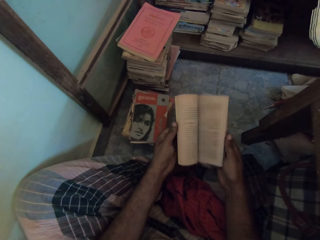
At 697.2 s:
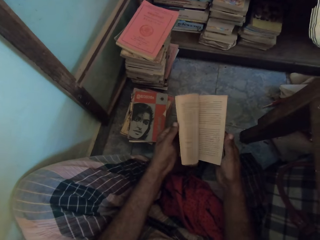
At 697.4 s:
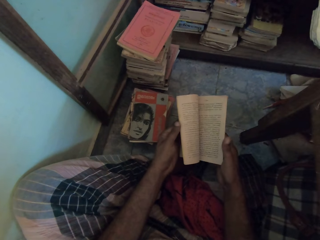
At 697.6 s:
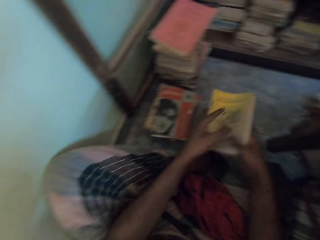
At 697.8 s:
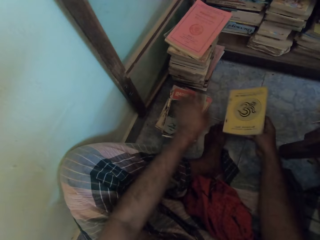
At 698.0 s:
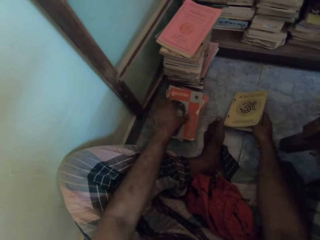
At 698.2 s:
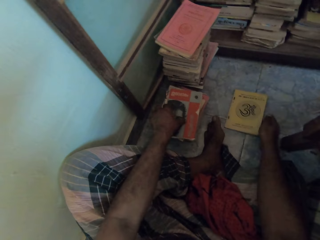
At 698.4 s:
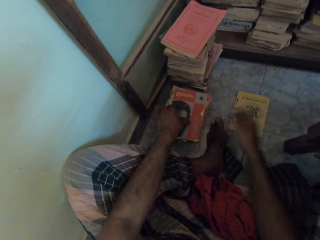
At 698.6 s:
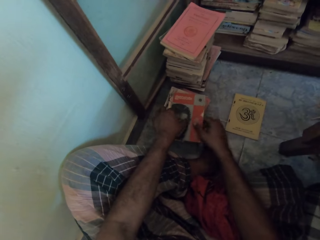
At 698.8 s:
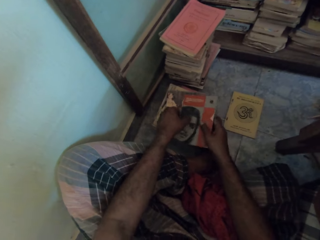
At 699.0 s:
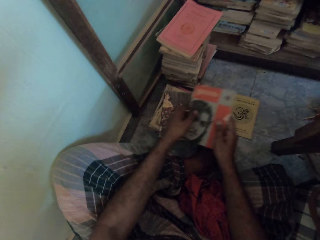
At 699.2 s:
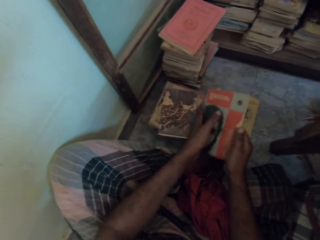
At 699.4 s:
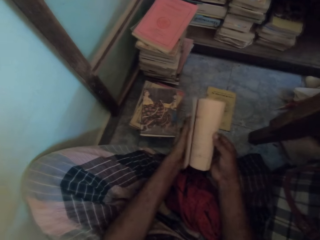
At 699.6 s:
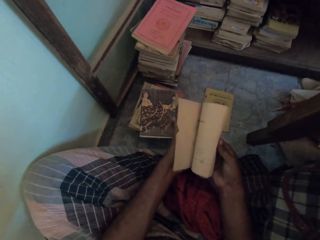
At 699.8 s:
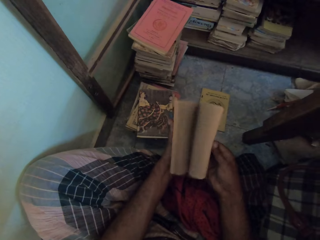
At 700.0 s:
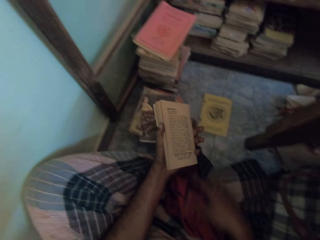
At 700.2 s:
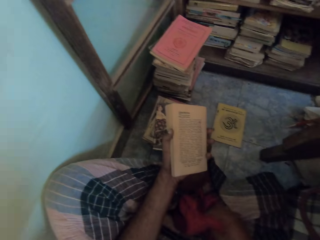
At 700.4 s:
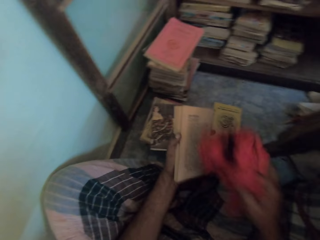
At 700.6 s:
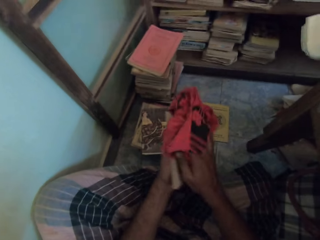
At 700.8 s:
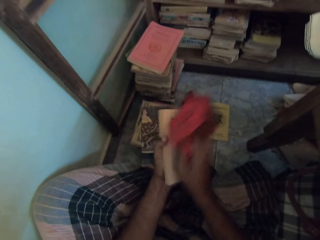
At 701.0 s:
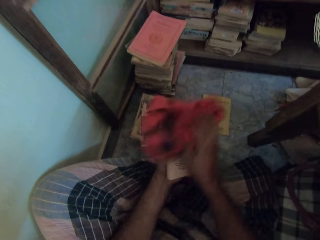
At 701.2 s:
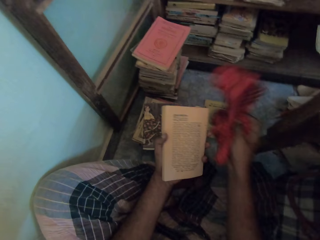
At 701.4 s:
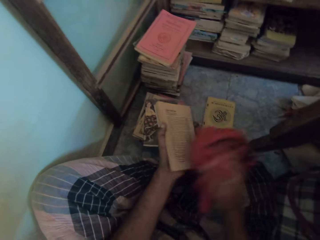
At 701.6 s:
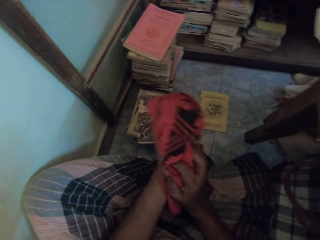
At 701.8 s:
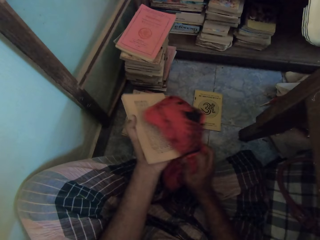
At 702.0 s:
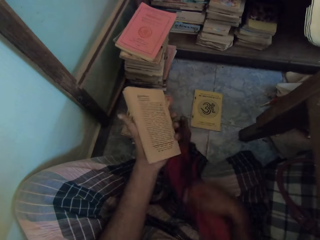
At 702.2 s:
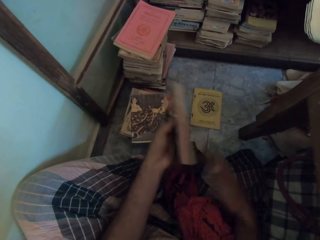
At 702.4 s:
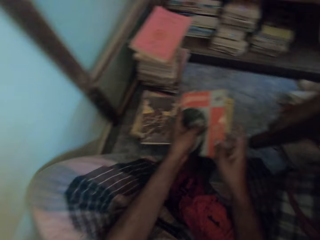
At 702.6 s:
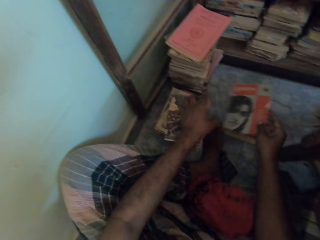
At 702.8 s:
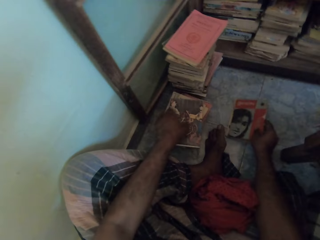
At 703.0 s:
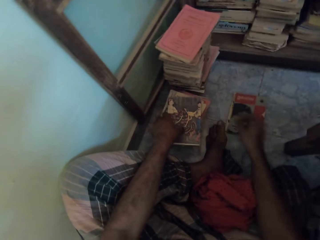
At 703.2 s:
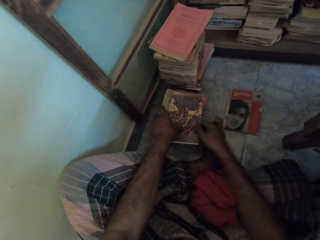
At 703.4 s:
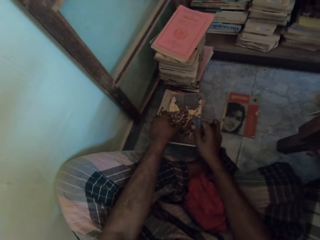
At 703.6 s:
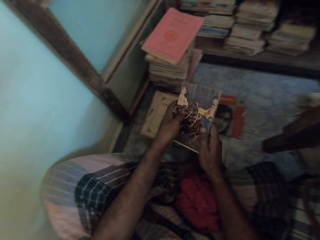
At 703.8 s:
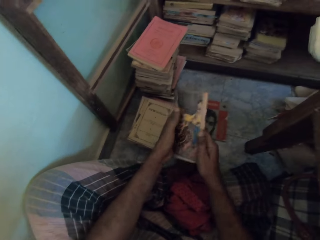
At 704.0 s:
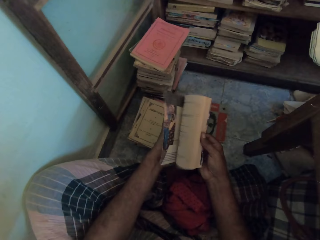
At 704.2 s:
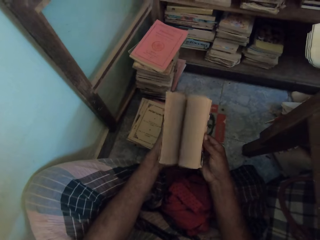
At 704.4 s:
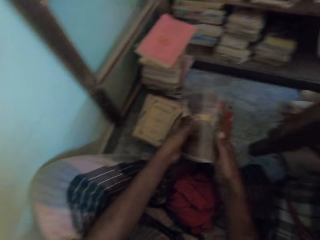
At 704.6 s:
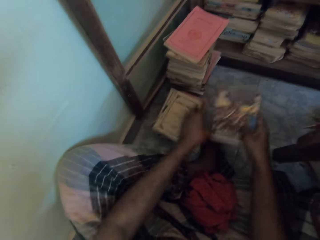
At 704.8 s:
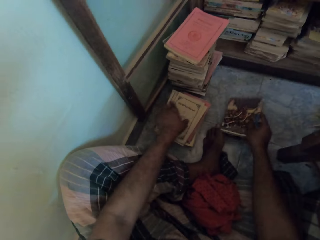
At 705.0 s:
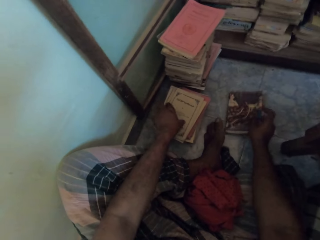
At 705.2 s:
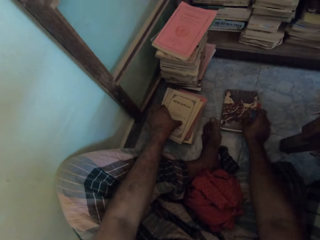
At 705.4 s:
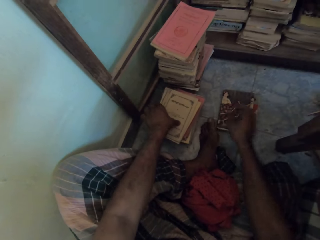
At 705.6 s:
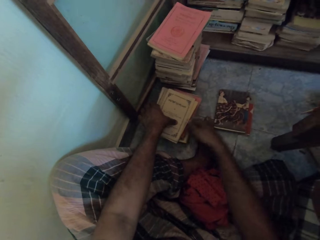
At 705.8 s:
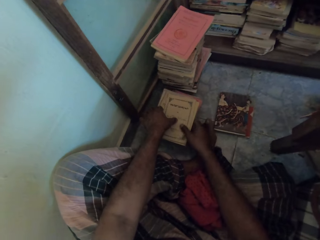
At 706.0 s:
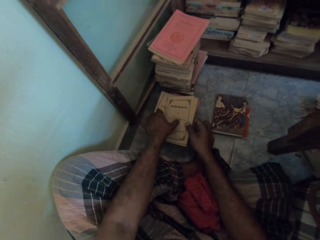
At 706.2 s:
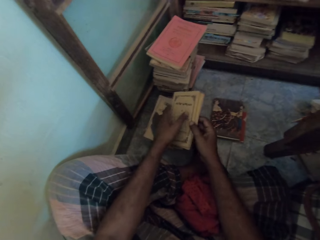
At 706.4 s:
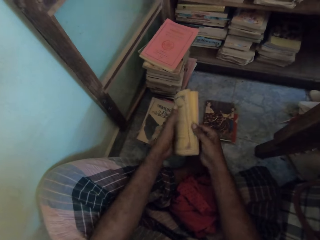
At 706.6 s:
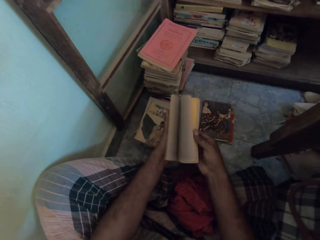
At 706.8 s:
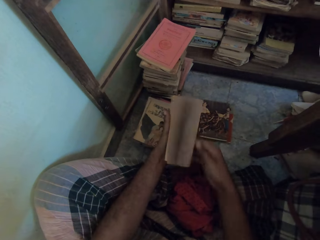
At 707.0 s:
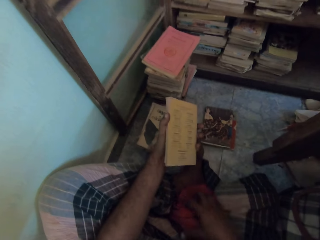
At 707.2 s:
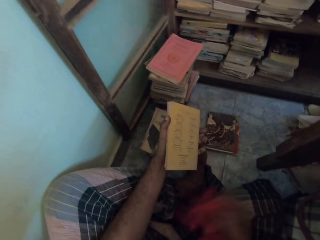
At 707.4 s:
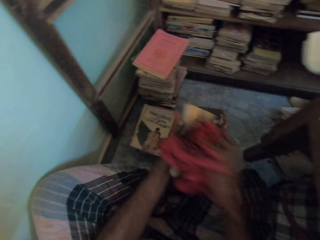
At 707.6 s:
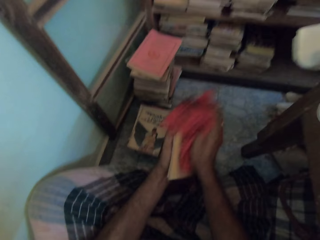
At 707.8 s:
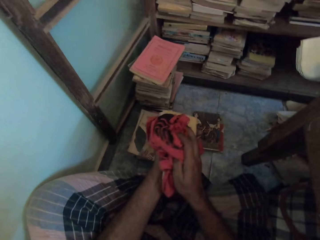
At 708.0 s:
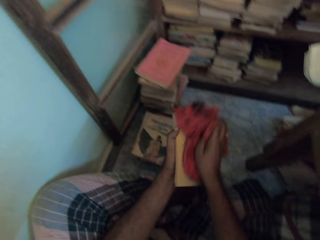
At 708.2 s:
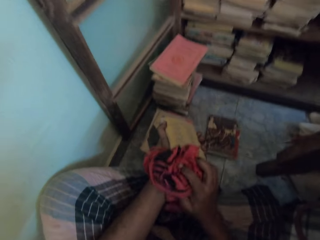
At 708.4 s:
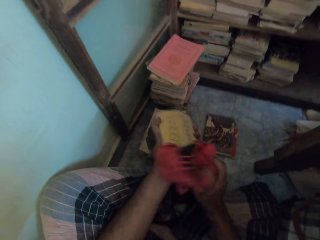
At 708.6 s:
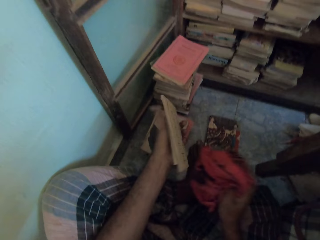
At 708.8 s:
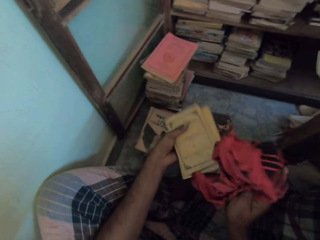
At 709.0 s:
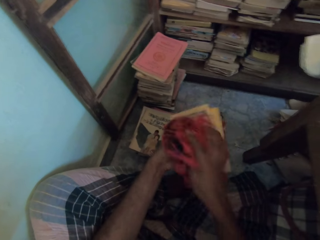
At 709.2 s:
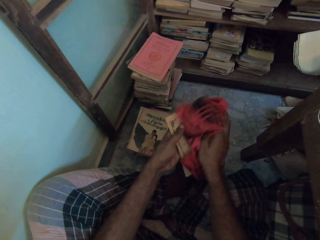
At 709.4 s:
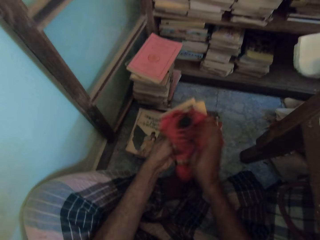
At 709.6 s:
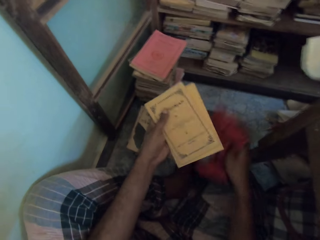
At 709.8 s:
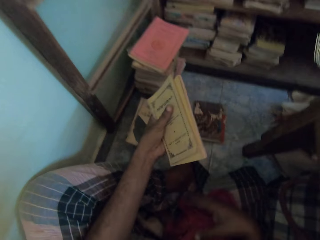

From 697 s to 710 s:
The camera wearer flips the pages of the book with his left hand. He puts the book on the floor with his right hand. He picks up a book from the stack of books on the floor with both hands. He flips the pages of the book with his right hand. He picks up the cloth from the floor with his right hand and cleans the book with the cloth in his right hand. He drops the cloth on the floor with his right hand. He puts the book on the book on the floor with his right hand. He picks up a book from the stack of books on the floor with both hands. He flips the pages of the book with his right hand. He puts the book on the books on the floor with his right hand. He holds a book on the stack of books with his left hand. He picks up books from the stack of books on the floor with both hands. He flips the pages of the books with his right hand. He picks up the cloth from the floor with his right hand and cleans the books with the cloth in his right hand.

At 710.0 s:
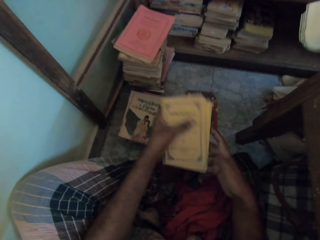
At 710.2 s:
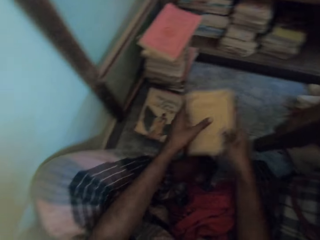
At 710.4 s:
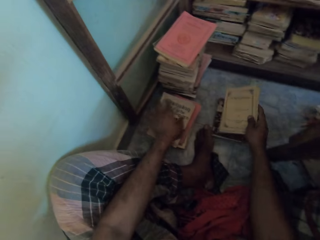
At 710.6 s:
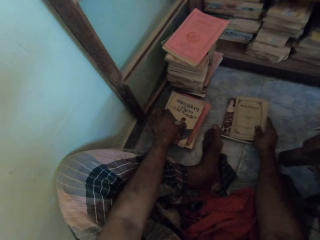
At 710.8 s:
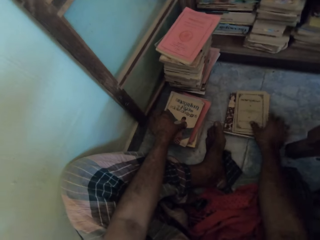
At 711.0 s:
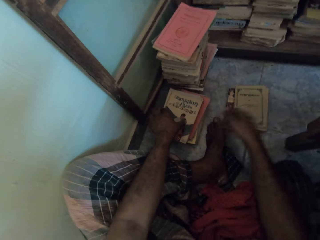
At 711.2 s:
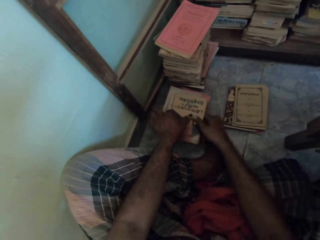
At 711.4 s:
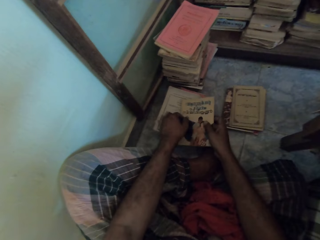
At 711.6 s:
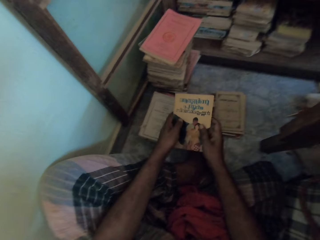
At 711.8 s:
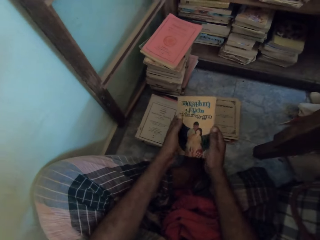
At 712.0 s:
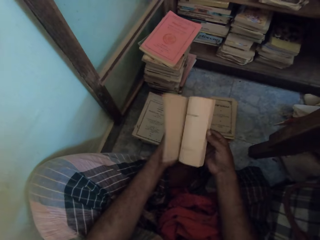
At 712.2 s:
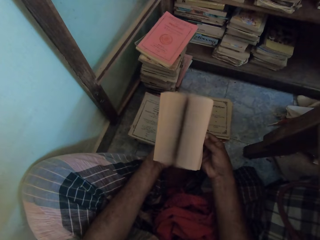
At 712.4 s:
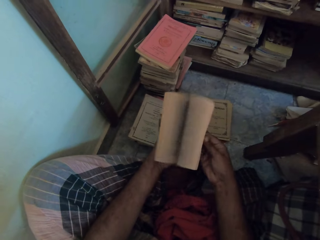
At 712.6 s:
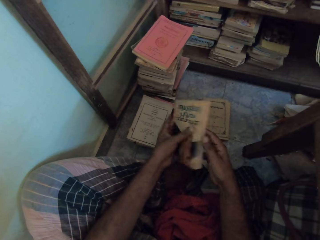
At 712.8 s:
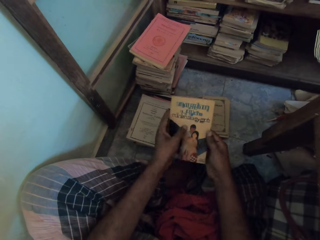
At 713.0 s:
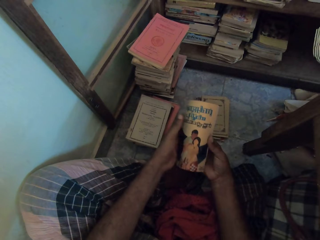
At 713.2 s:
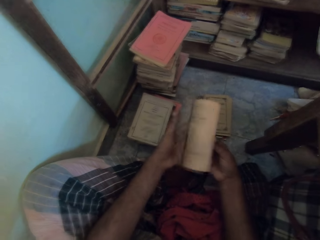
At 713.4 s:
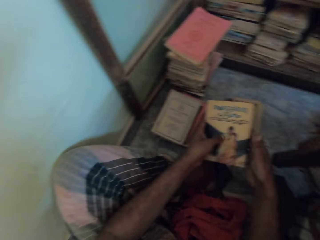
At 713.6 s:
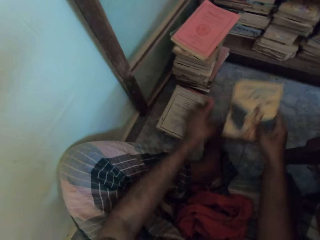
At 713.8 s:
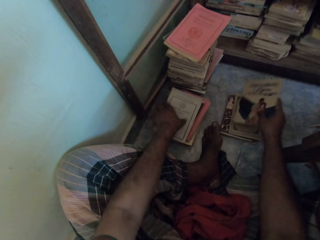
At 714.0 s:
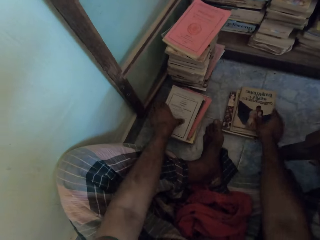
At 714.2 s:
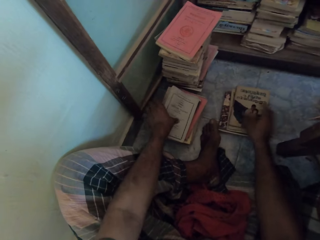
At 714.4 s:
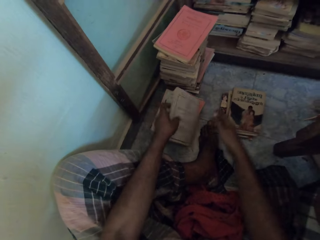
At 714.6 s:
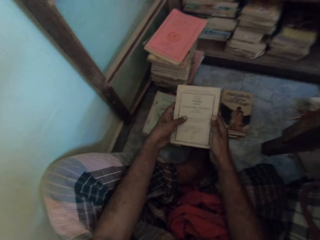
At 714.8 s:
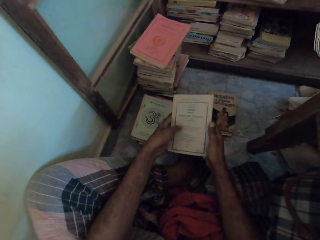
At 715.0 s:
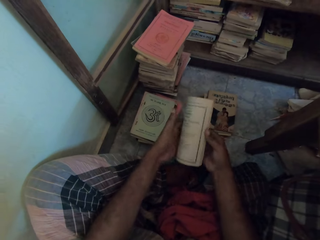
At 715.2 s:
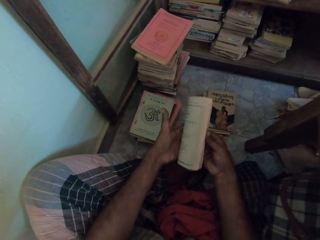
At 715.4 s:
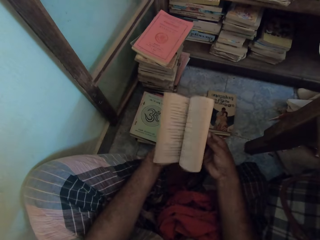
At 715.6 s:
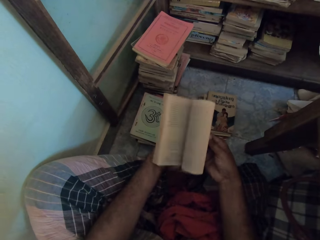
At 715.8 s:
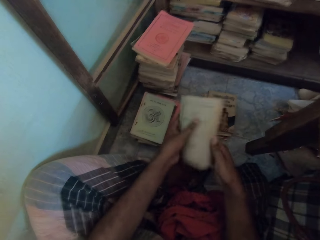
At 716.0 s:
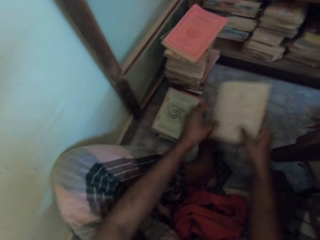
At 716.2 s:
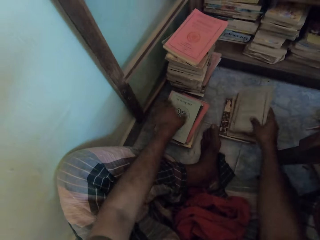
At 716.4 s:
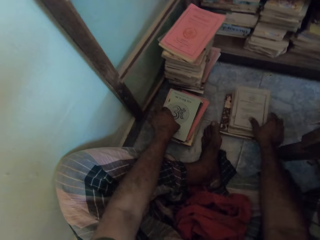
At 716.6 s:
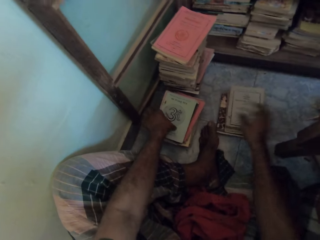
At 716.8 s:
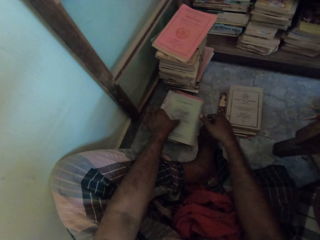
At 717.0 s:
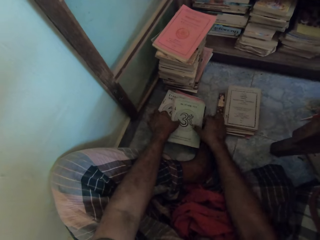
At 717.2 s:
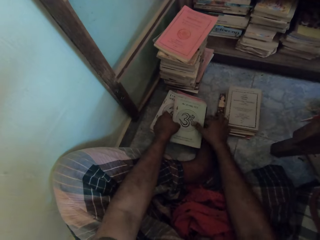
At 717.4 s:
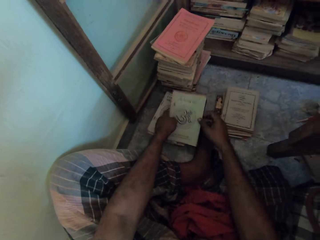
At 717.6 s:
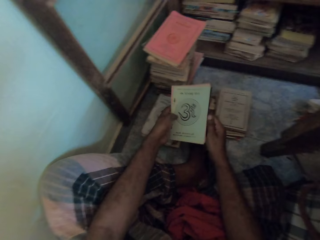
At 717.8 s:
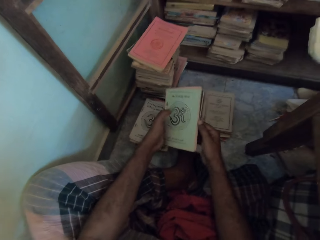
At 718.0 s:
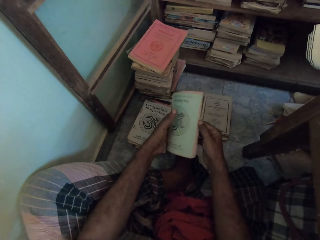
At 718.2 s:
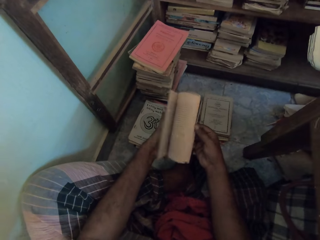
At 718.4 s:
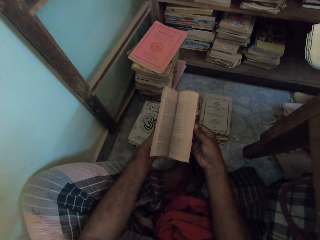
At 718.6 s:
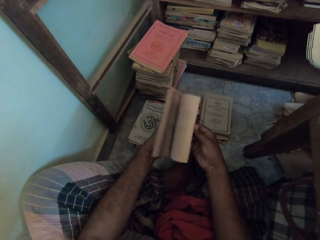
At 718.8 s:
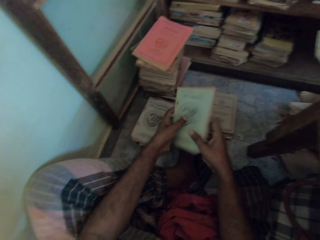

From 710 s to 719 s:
The camera wearer drops the cloth on the floor with his right hand. He holds the books with his right hand. He puts the book on the stack of books on the floor with his right hand. He picks up a book from the stack of books on the floor with both hands. He flips the pages of the book with his right hand. He puts the book on the stack of books on the floor with his right hand. He picks up a book from the stack of books on the floor with his left hand. He holds the book with his right hand. He flips the pages of the book with his right hand. He puts the book on the stack of books on the floor with his right hand. He holds a book on the stack of books on the floor with his left hand. He picks up books from the stack of books on the floor with both hands. He flips the pages of the books with his right hand.
